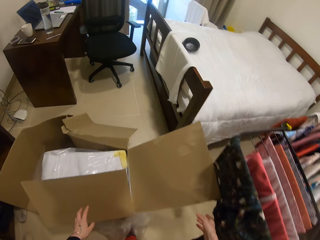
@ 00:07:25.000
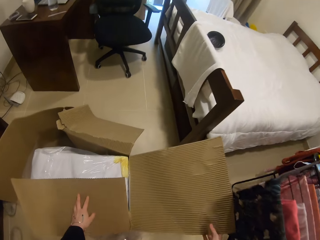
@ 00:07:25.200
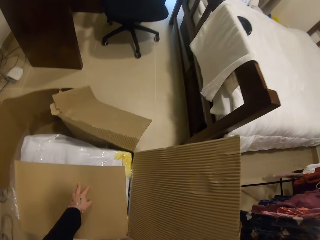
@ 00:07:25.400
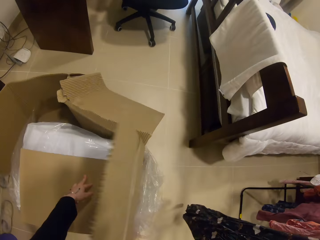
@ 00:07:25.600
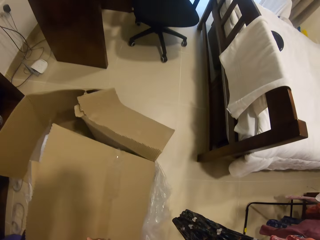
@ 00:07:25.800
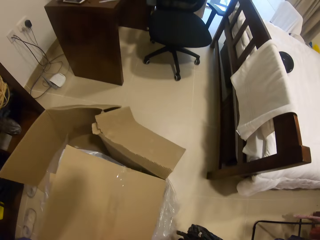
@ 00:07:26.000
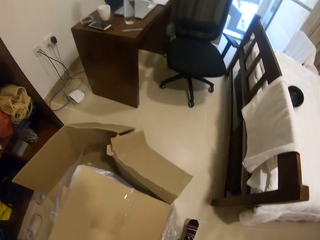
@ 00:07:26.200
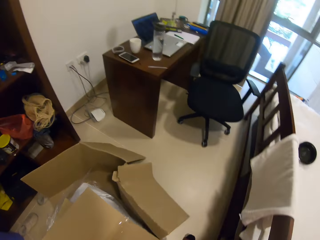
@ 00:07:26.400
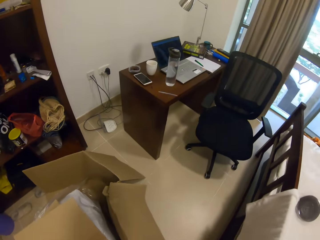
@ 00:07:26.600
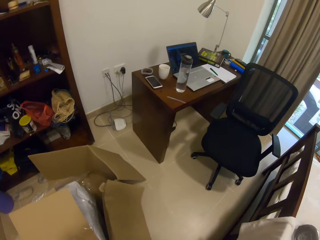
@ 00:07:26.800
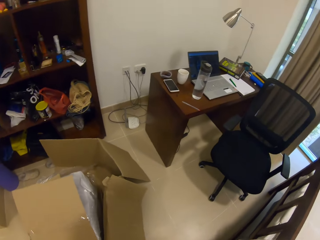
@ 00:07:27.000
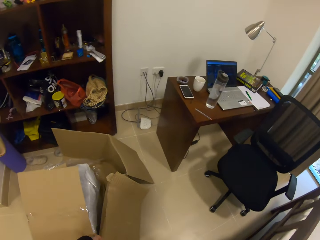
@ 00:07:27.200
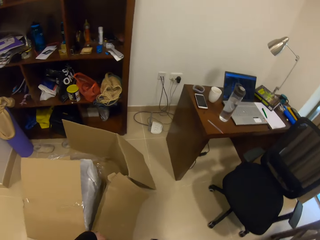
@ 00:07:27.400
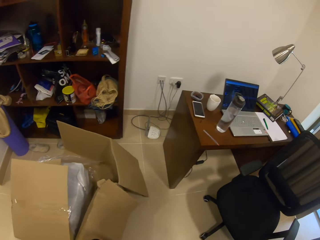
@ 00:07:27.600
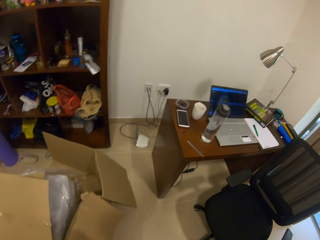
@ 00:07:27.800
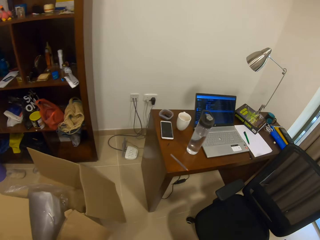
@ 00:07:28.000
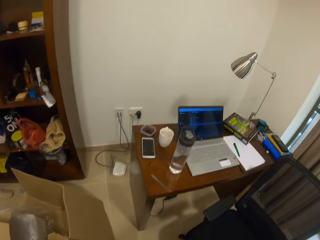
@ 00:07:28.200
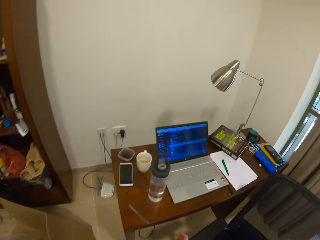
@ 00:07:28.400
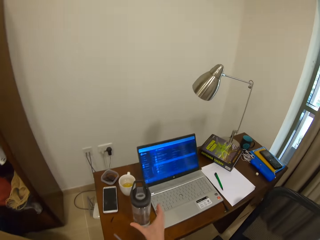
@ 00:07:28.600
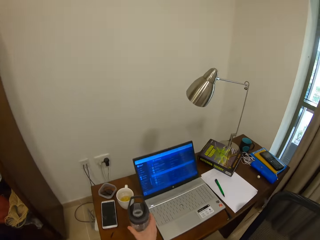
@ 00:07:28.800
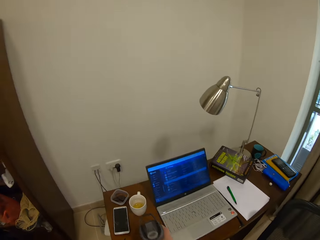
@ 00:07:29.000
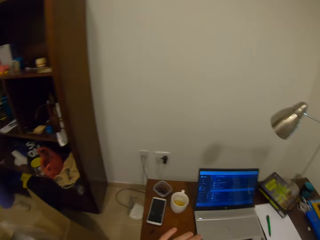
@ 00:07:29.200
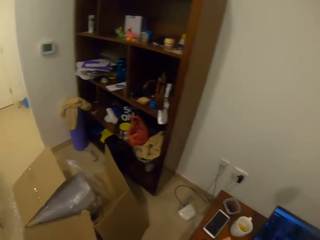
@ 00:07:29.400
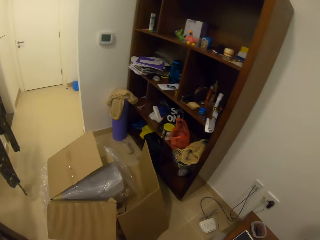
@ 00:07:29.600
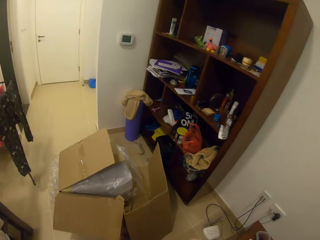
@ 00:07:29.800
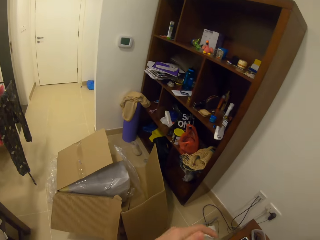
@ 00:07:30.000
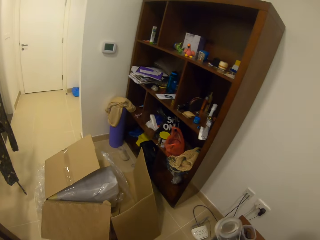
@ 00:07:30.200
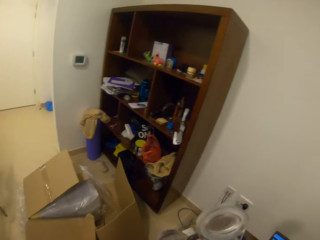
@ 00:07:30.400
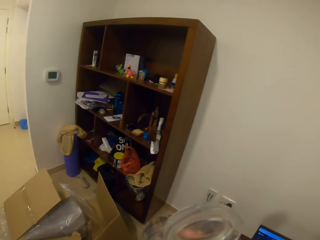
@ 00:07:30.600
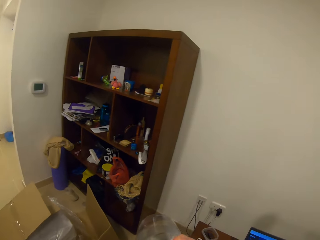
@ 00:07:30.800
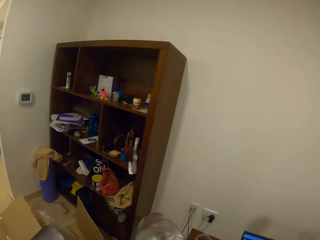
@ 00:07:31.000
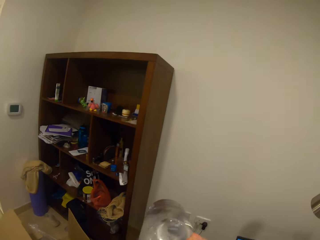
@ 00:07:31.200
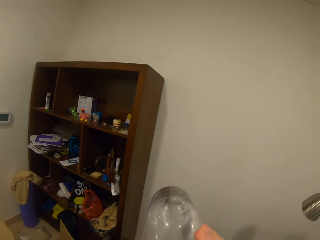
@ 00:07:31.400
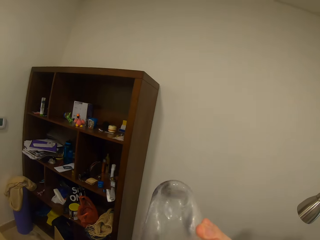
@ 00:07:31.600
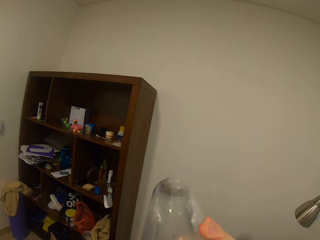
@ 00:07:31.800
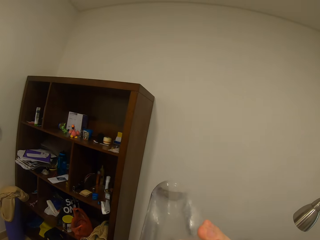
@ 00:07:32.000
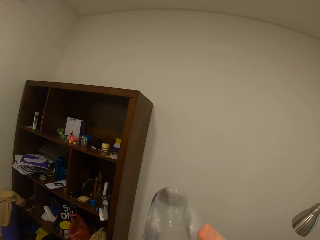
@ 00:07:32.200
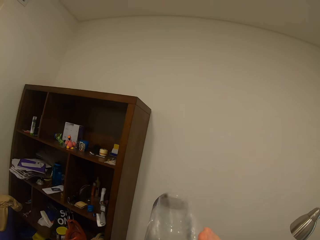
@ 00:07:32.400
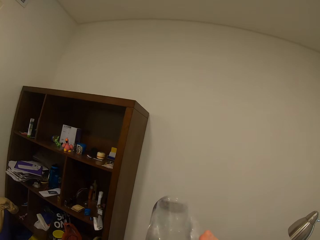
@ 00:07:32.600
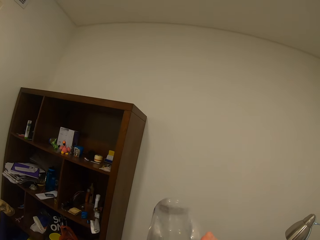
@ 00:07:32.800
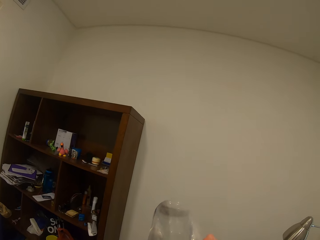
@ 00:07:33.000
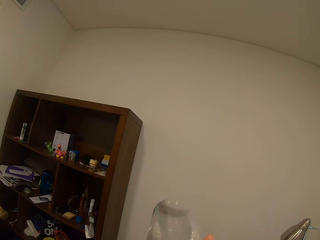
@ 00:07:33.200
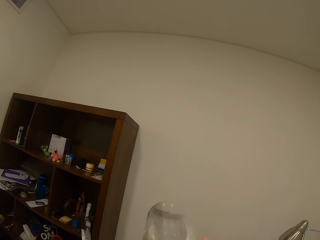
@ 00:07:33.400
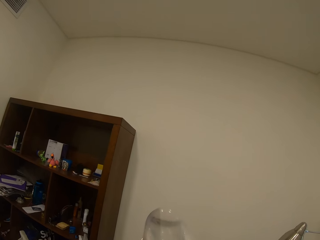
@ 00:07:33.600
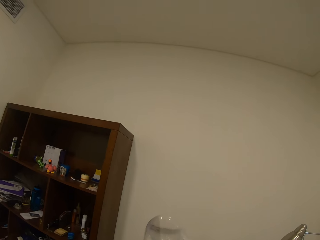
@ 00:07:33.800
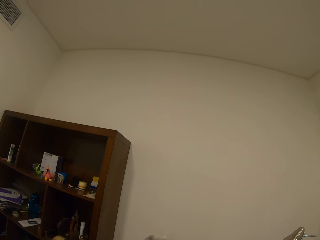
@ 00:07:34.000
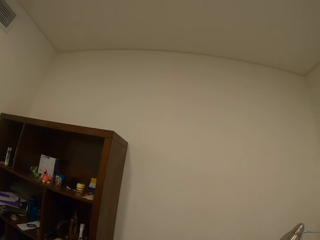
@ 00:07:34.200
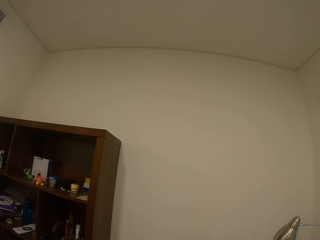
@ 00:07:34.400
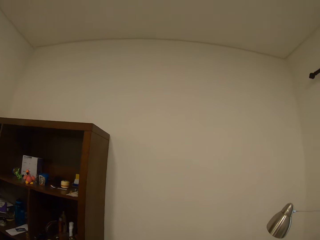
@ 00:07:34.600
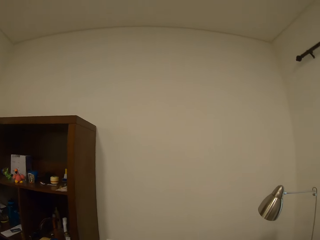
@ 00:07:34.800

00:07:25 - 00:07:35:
The camera wearer wraps a wooden box with a carton. They walk in a room. They pick up a bottle of water on the table. They drink the water.

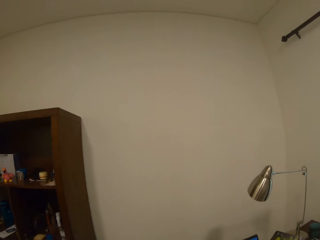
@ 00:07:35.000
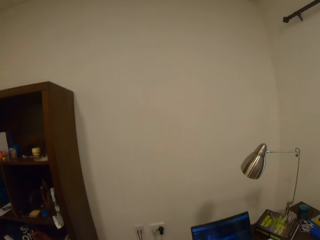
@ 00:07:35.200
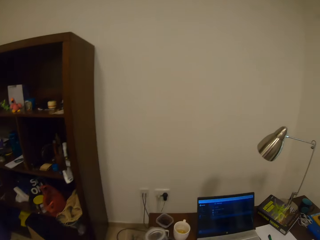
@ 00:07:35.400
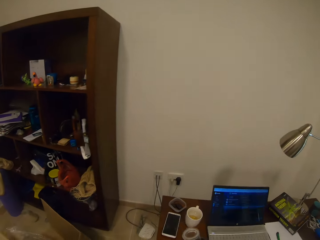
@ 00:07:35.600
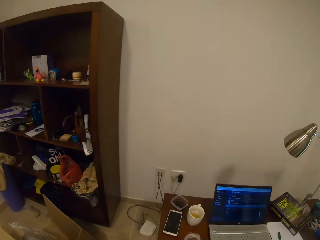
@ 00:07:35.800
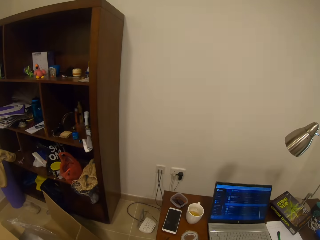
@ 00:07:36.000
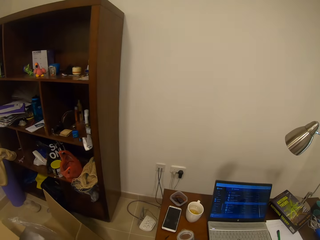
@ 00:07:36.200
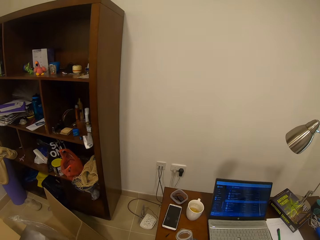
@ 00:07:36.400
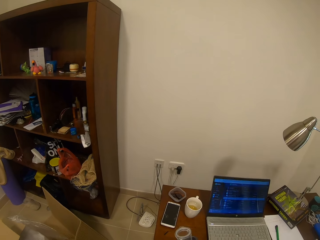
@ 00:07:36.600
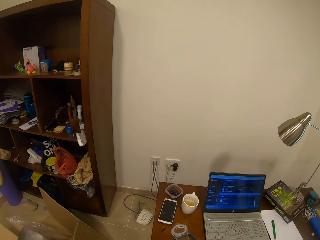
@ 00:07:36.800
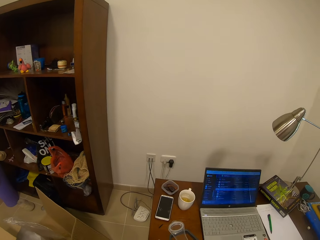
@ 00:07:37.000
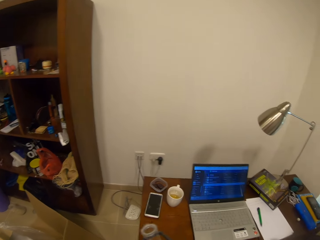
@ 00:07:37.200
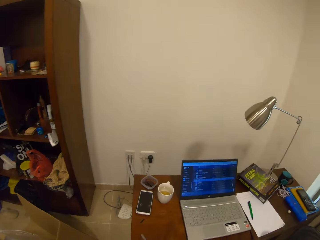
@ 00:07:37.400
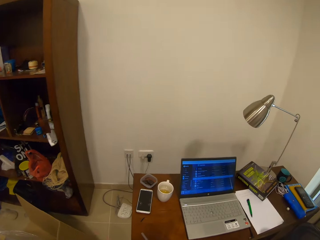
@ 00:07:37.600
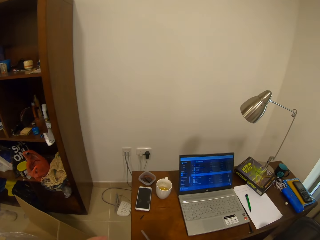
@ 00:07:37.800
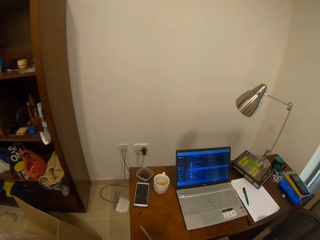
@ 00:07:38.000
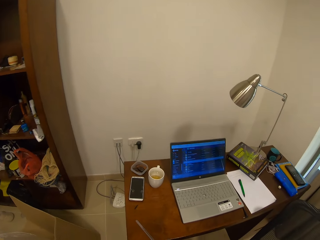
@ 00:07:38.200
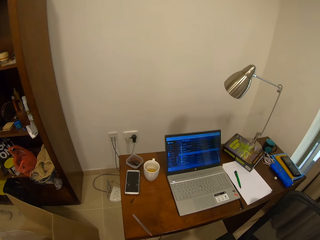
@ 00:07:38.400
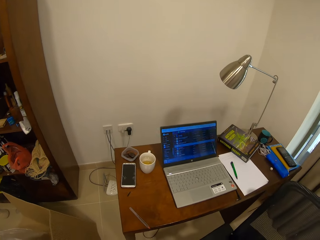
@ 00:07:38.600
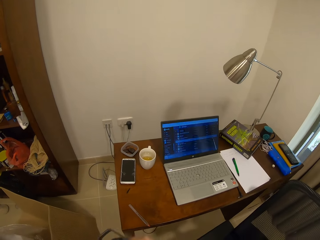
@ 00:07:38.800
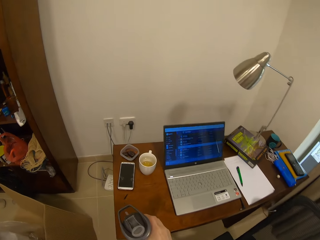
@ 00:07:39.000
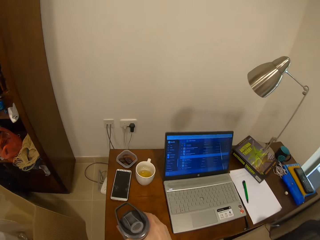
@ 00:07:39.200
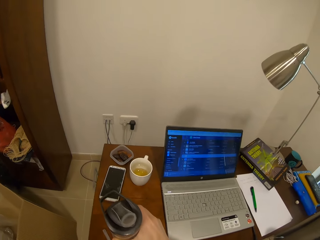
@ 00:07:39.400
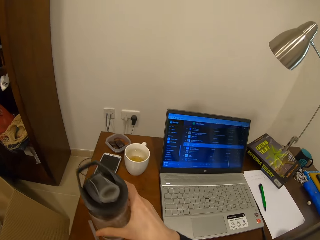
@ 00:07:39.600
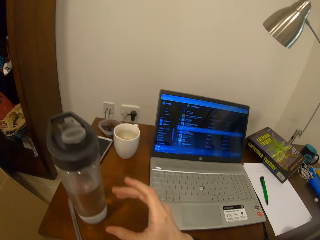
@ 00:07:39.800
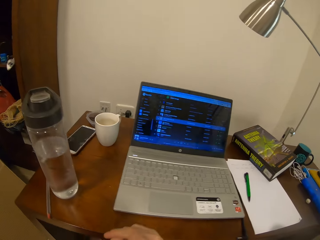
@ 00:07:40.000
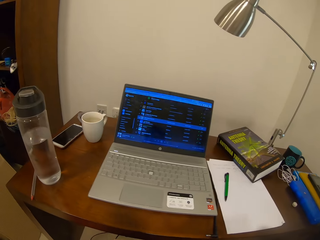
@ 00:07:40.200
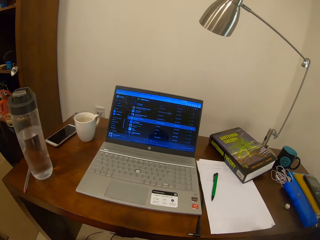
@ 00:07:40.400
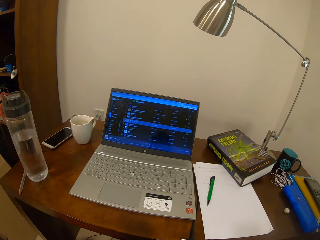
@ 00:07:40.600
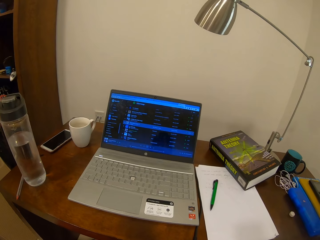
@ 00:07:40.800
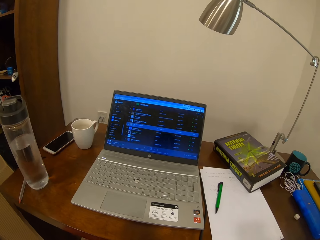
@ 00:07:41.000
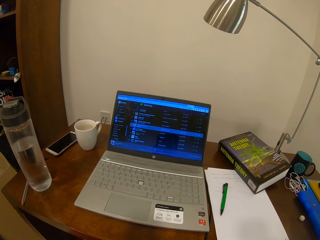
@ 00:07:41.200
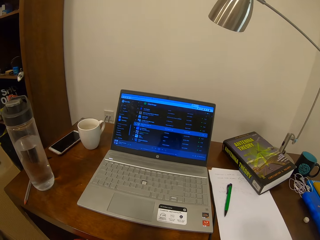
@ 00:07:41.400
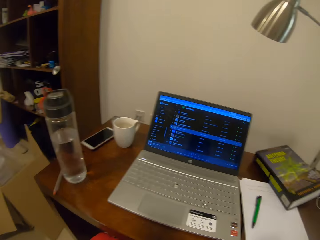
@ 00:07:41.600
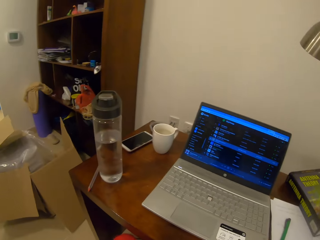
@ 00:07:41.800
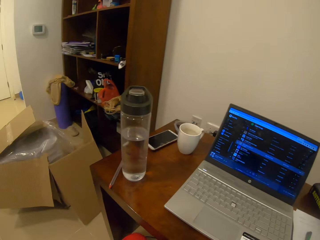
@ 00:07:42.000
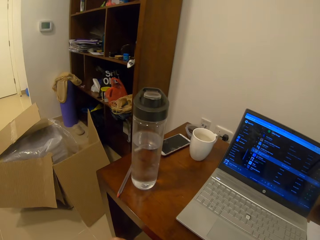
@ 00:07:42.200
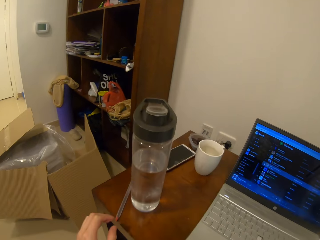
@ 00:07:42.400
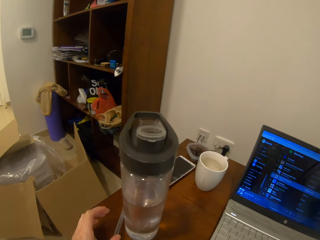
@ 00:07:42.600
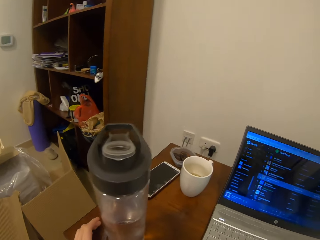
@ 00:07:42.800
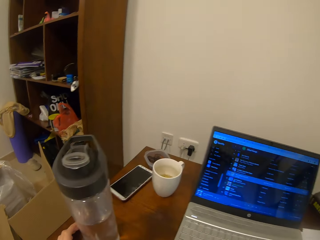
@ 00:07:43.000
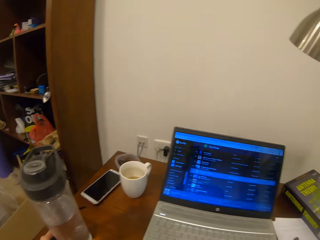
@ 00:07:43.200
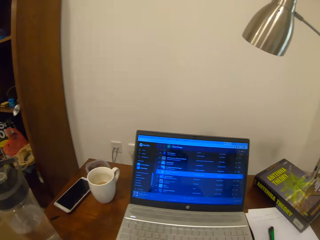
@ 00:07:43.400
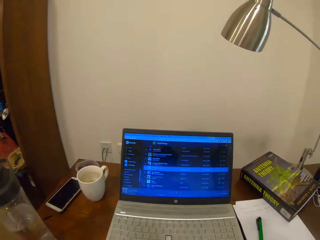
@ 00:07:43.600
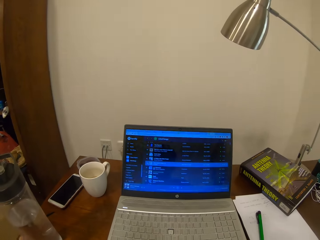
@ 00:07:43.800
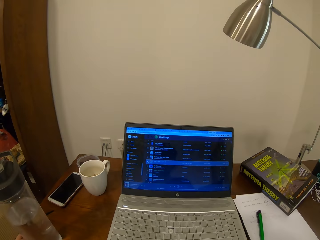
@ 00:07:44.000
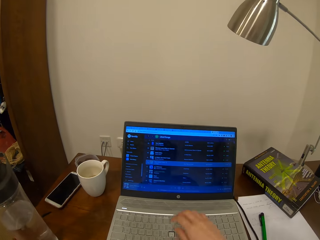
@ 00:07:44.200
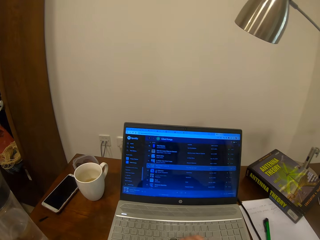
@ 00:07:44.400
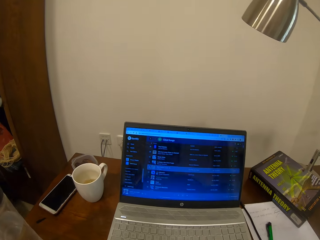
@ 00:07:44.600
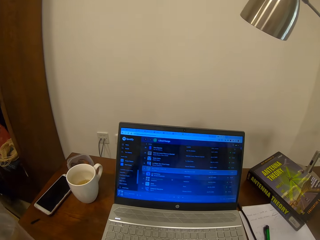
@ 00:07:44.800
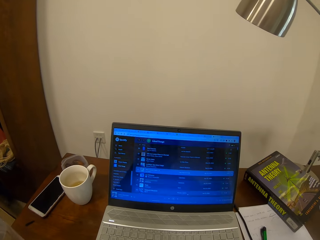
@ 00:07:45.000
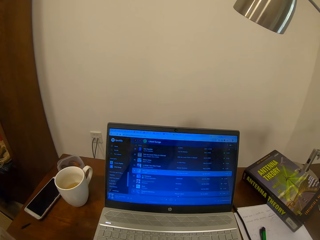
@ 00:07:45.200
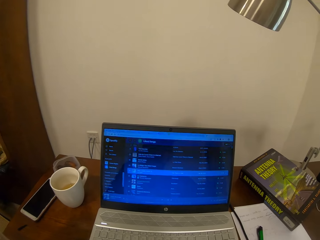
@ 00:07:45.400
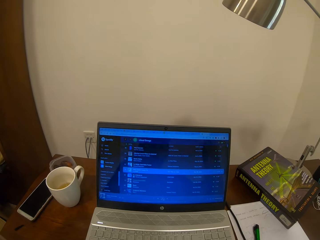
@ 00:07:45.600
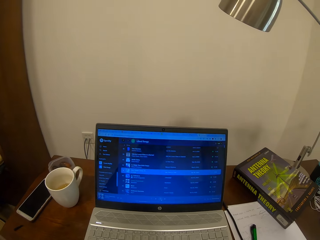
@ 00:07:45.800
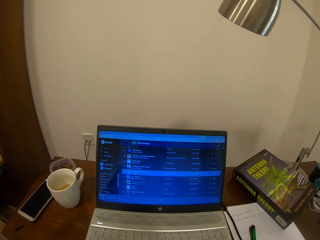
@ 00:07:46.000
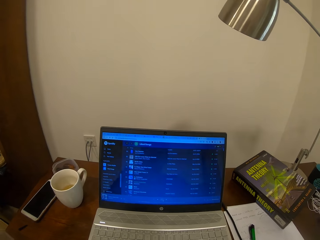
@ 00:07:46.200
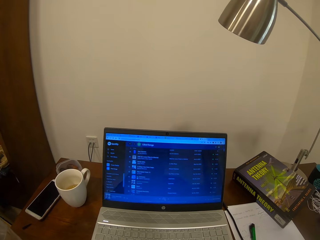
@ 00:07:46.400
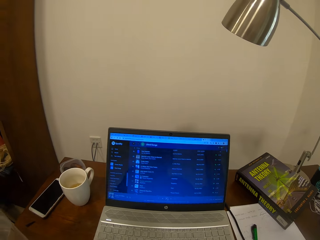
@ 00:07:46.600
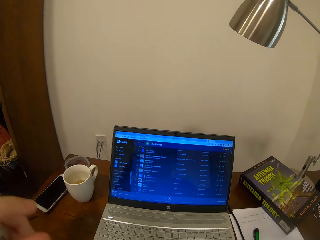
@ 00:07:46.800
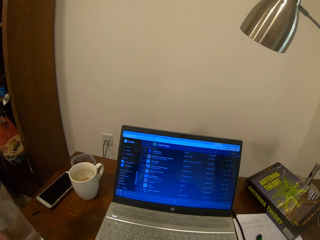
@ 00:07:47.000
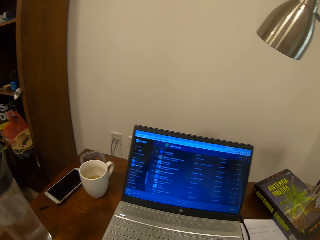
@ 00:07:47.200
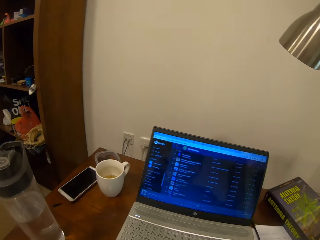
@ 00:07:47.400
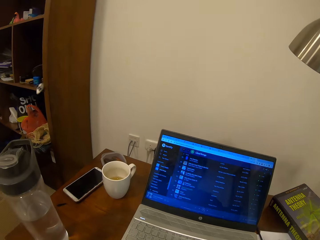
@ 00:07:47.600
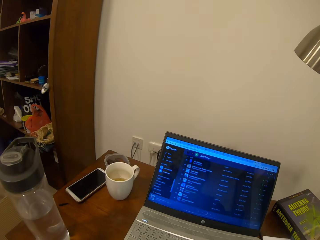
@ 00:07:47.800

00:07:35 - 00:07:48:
The camera wearer looks around. They drink water. They put the bottle of water on the table. They look around. They hold a pen. They pick up the pen on the table. They type on the laptop.
